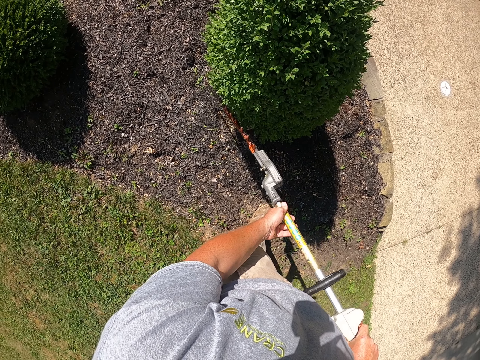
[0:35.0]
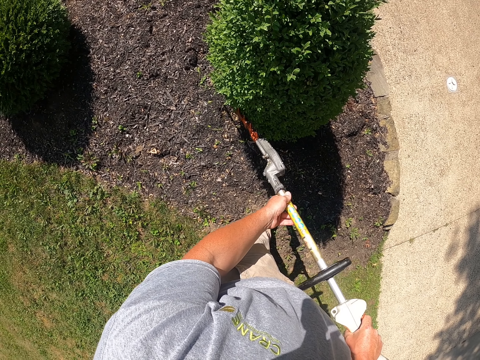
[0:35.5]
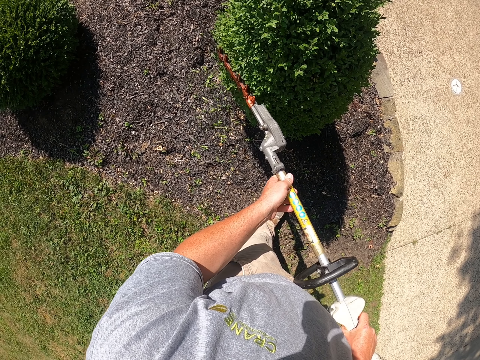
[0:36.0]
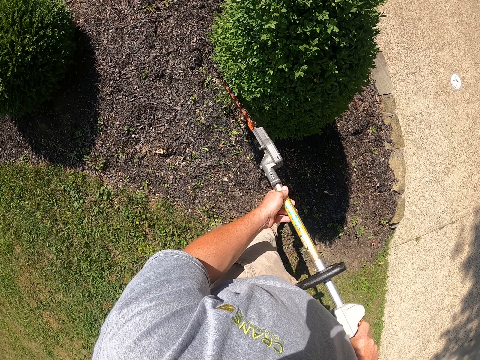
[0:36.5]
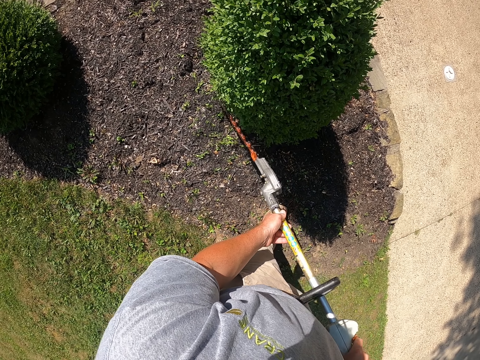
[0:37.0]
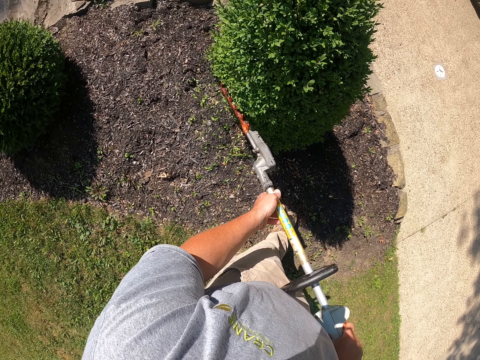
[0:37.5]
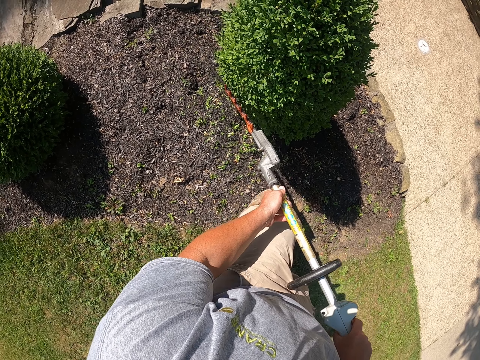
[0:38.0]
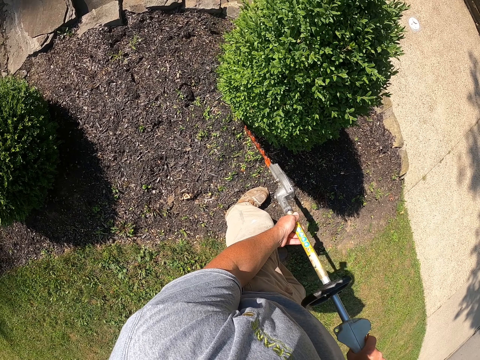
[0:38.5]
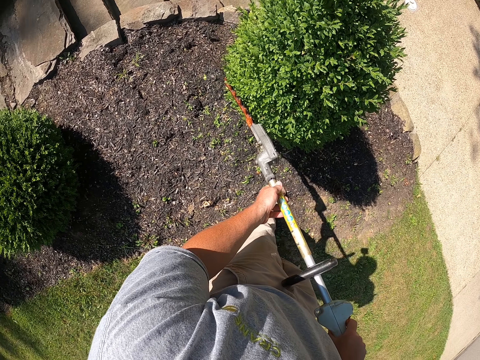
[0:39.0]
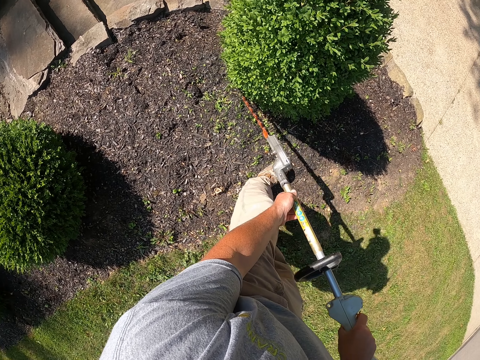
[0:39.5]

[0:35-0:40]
The camera wearer trims the hedge plant all round with a hedge trimmer.

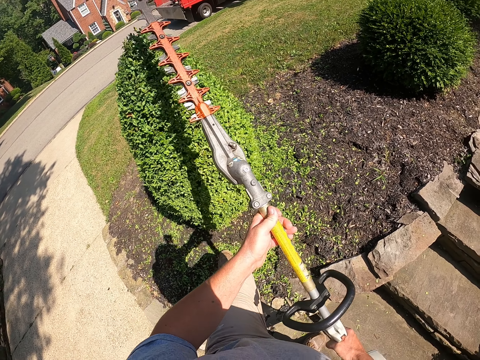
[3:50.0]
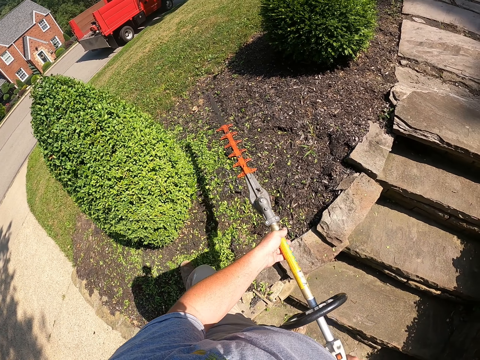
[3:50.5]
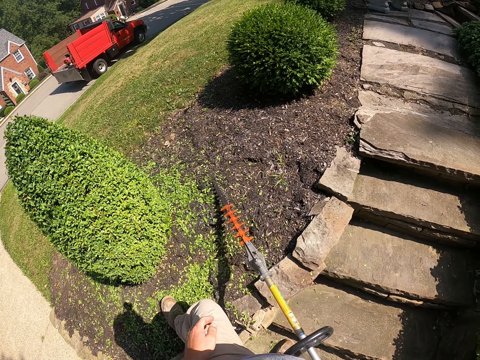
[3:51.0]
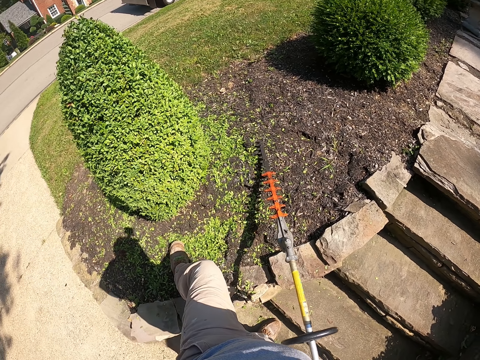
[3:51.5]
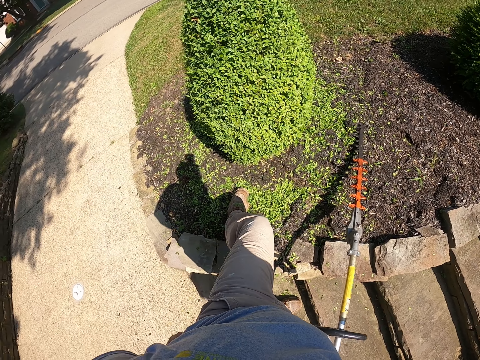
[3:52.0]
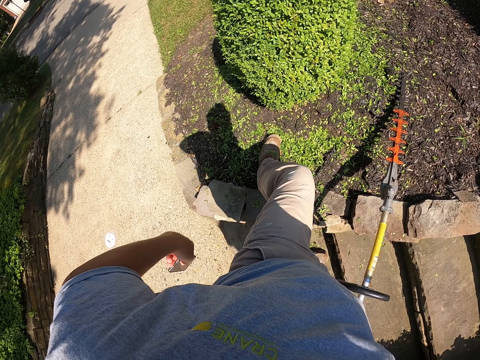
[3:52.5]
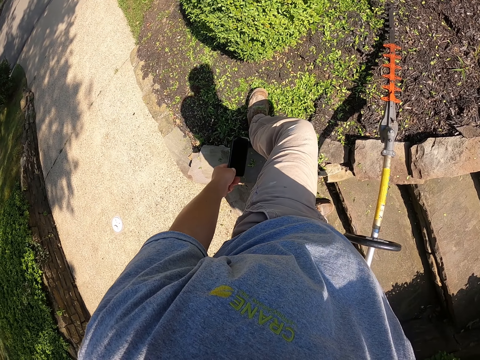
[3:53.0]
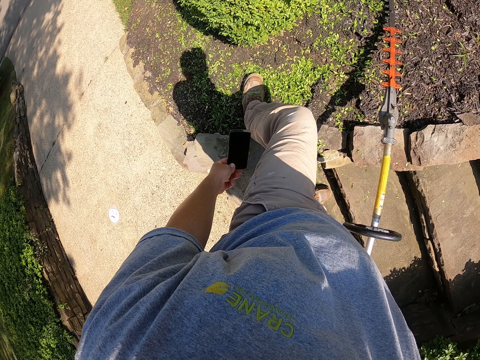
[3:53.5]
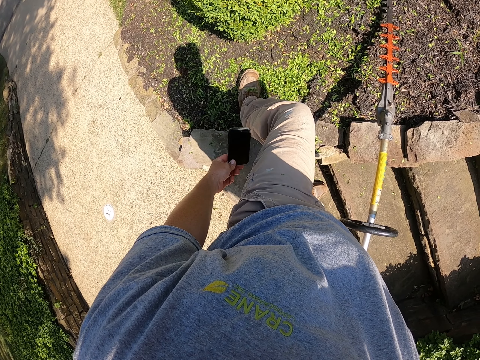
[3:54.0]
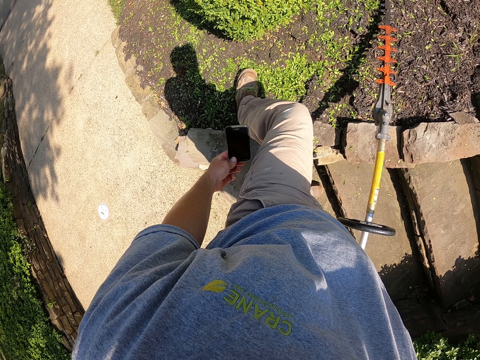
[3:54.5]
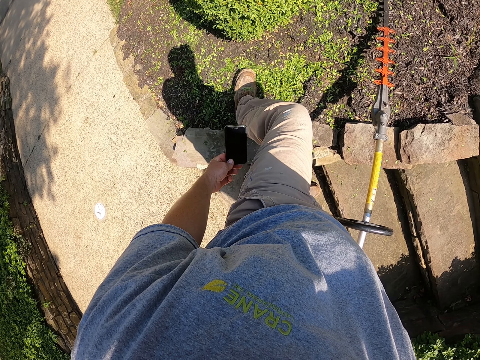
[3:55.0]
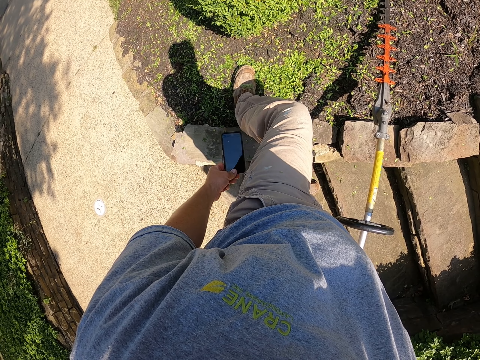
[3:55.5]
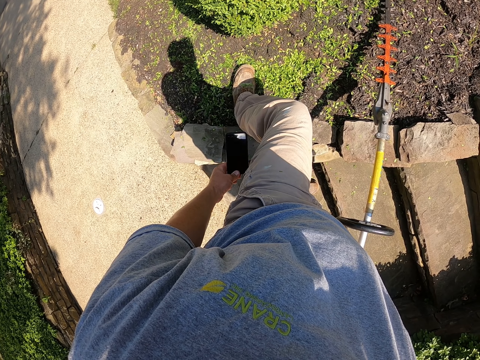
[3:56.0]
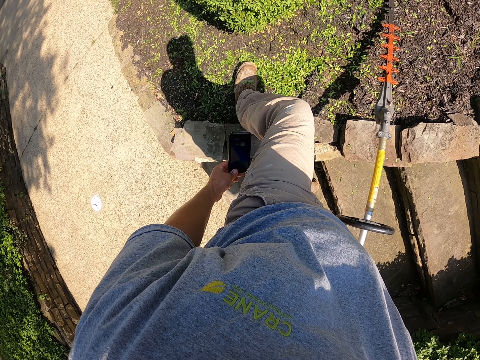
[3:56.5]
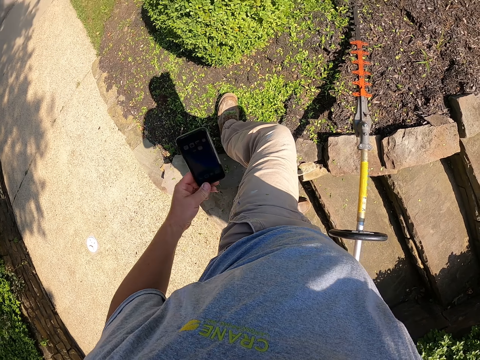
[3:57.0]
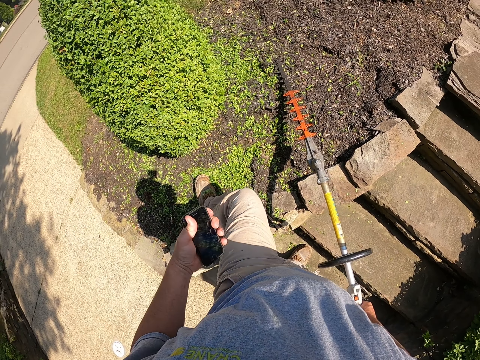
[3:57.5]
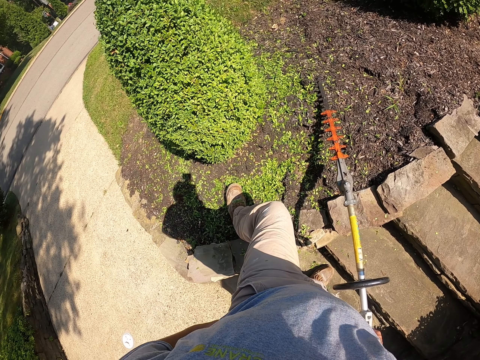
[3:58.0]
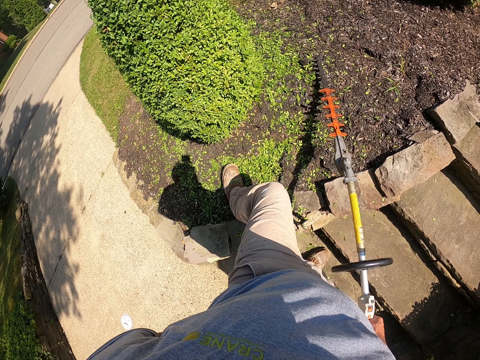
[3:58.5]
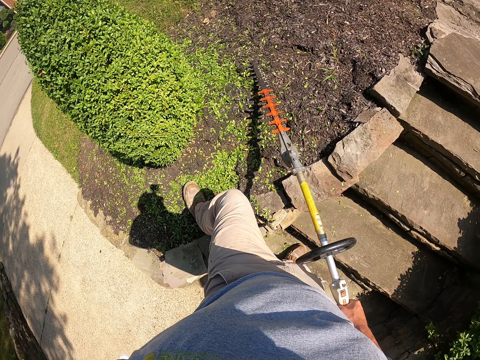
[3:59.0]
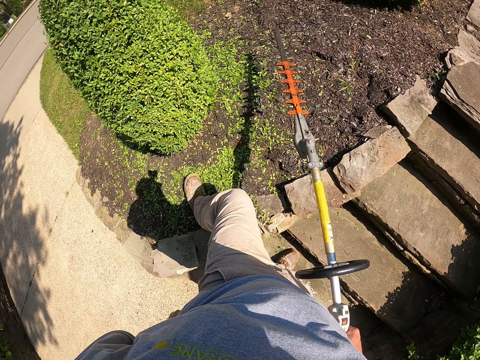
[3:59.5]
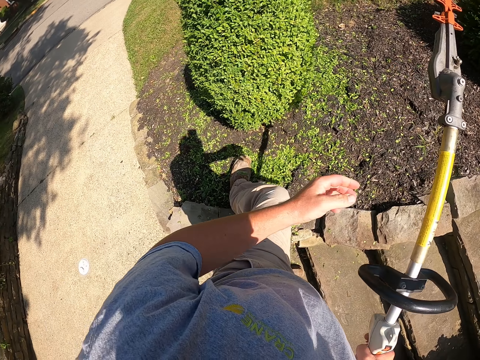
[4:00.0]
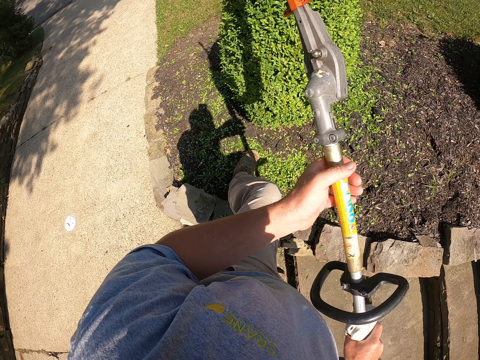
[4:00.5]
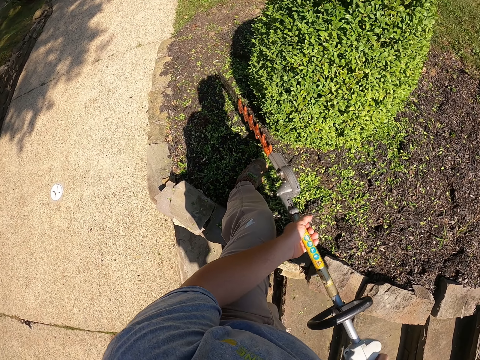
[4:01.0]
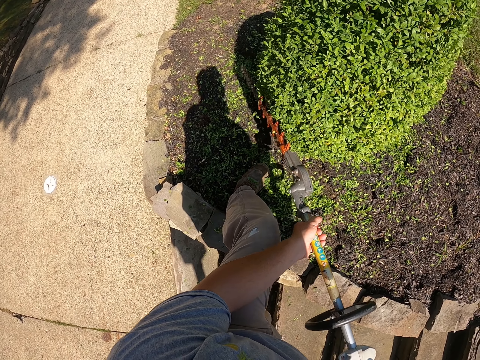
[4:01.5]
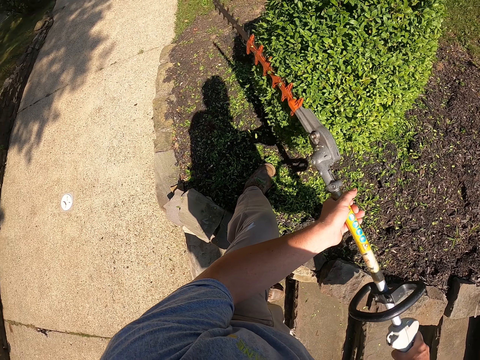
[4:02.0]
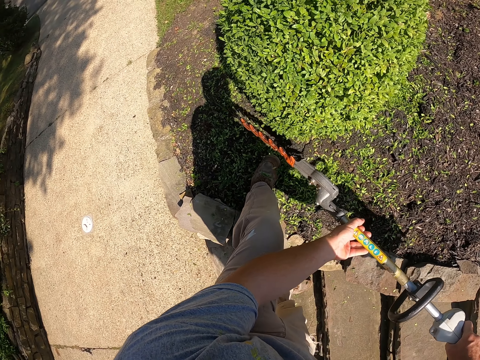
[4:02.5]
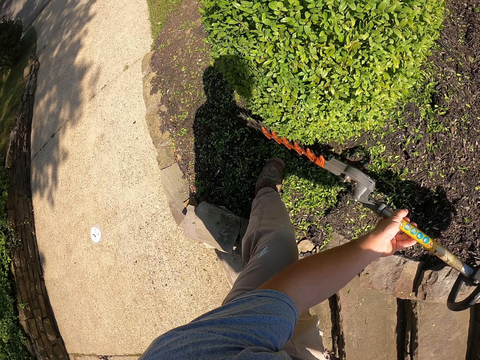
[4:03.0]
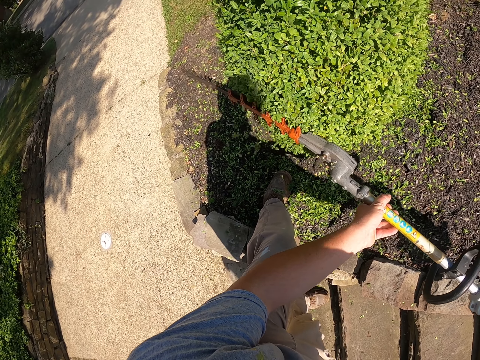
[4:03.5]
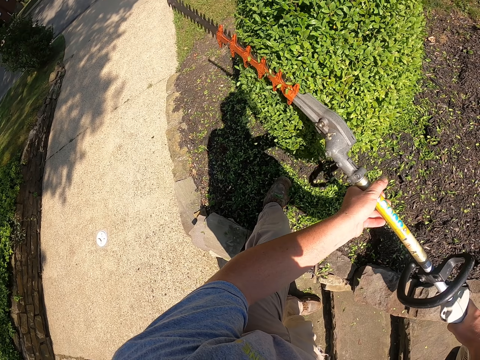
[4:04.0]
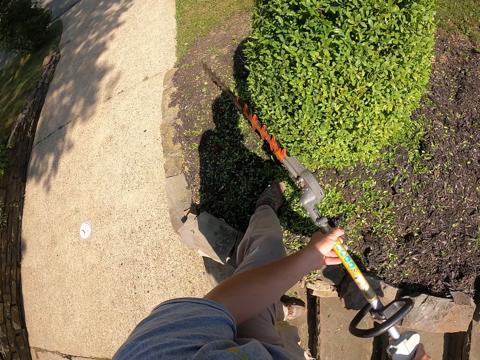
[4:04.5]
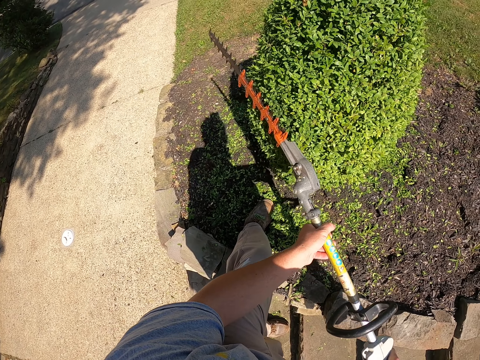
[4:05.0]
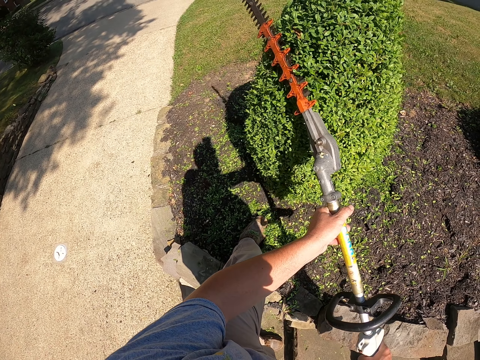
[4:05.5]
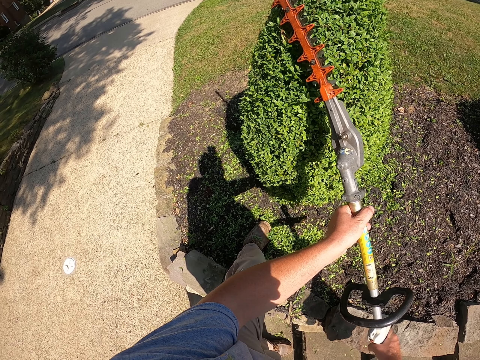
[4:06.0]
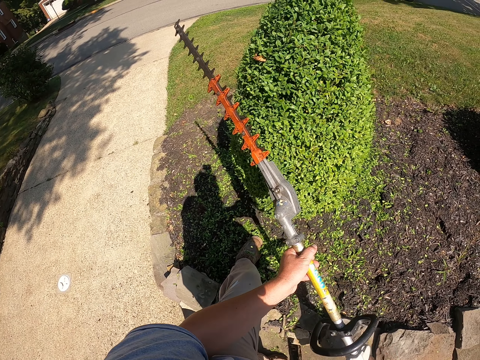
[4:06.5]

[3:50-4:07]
The camera wearer puts the hedge trimmer on the ground. He removes his phone from his pocket. He looks at his phone. He puts the phone in his pocket. He trims the hedge plant all round with the hedge trimmer.

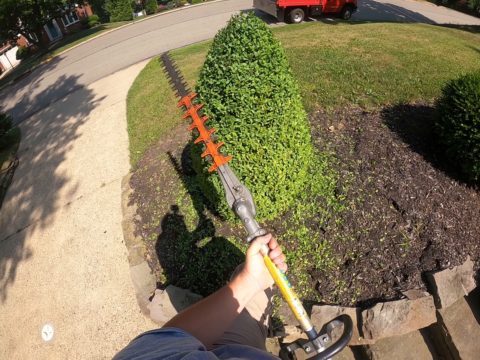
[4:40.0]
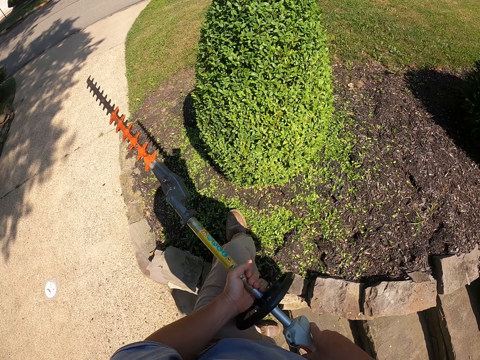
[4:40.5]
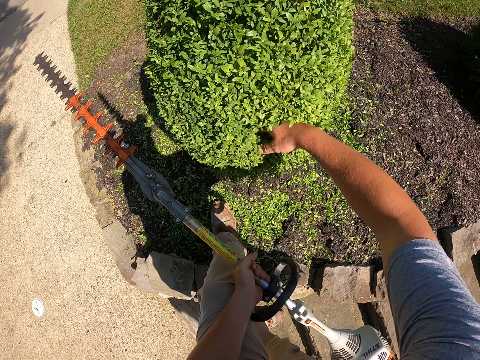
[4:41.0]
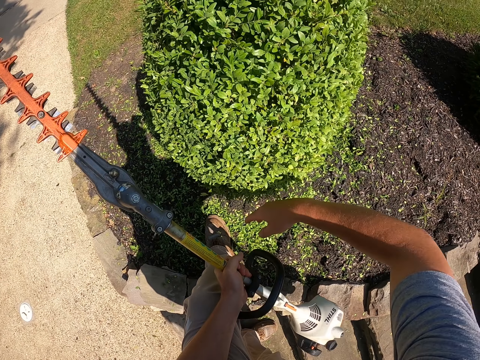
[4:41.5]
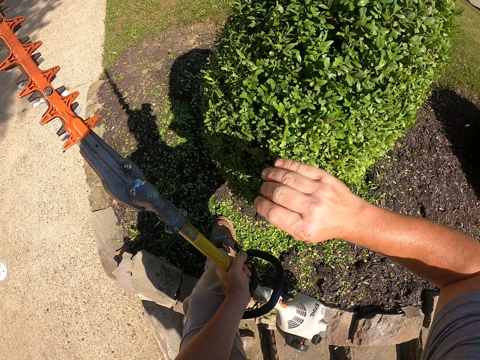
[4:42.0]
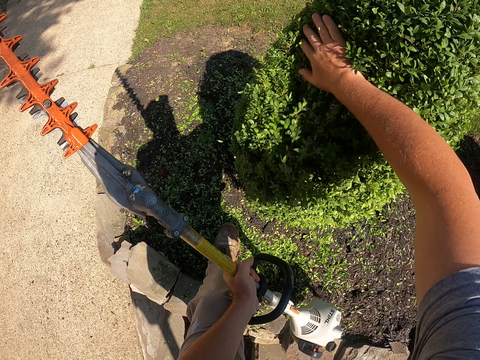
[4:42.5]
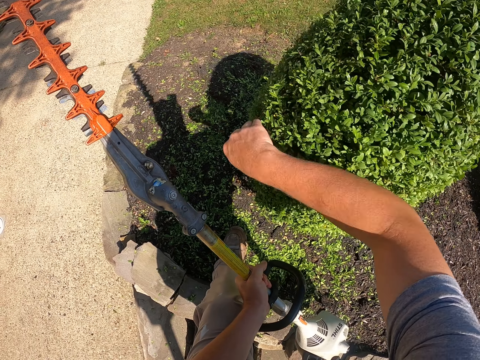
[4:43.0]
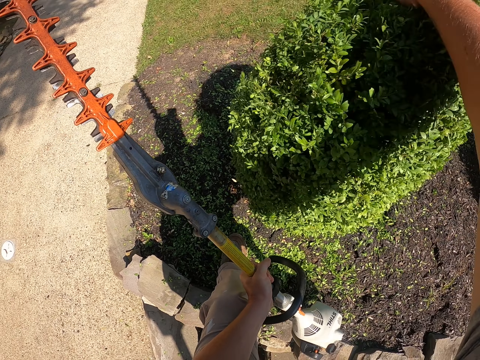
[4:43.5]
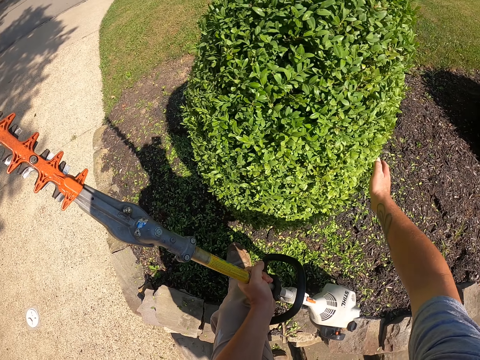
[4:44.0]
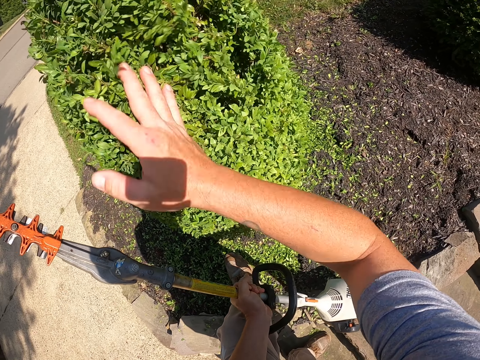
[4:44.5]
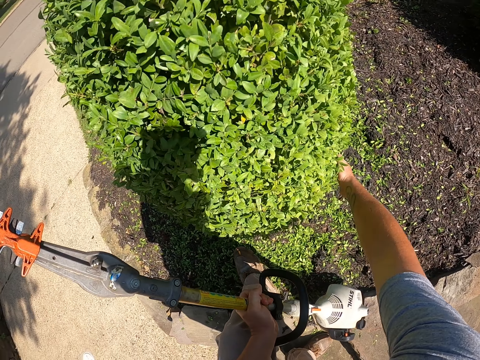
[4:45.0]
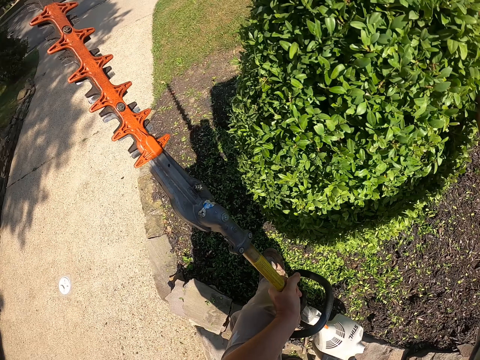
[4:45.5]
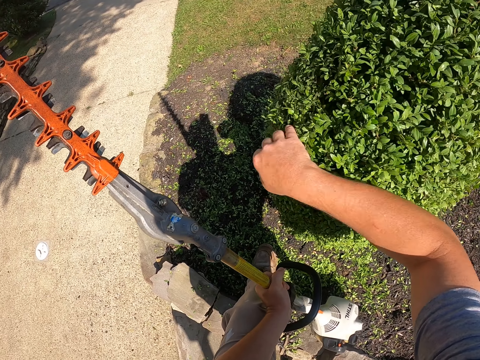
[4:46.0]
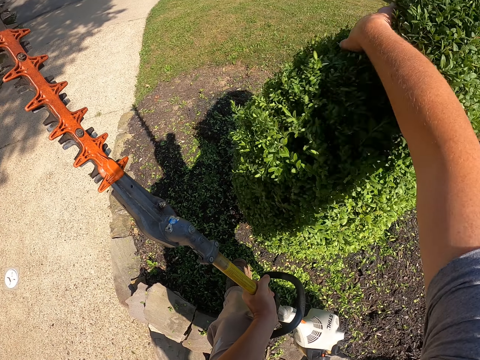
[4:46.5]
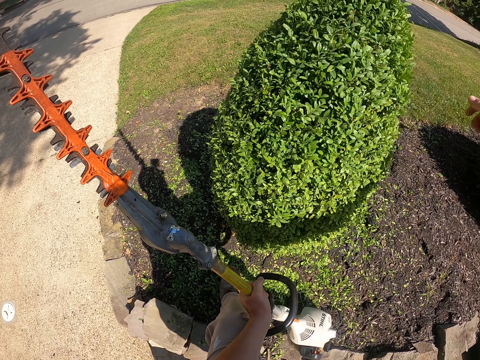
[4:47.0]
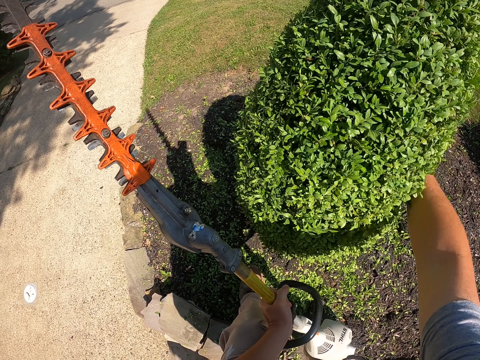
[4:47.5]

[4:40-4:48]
The camera wearer shakes off the loose leaves on the hedge plant.
